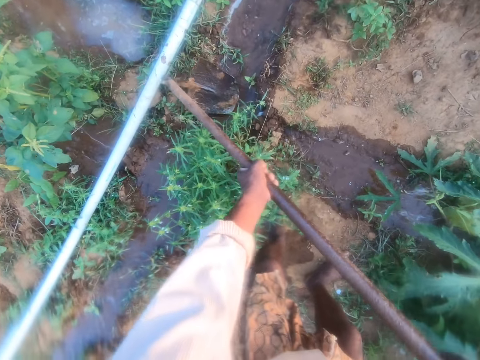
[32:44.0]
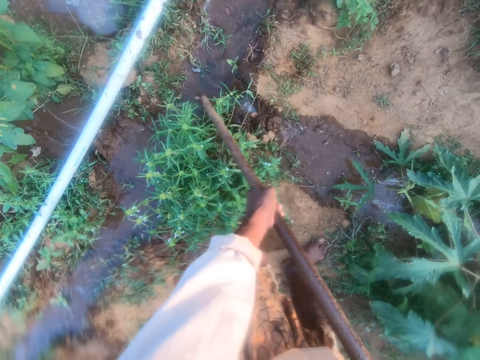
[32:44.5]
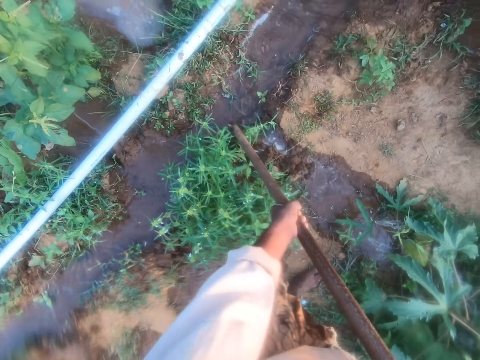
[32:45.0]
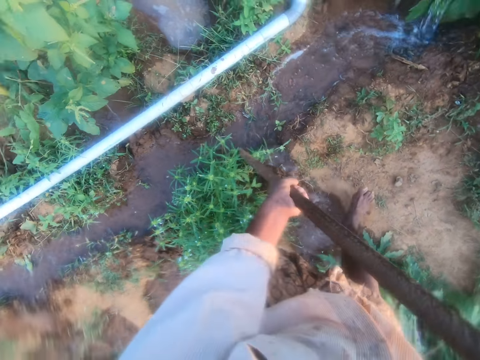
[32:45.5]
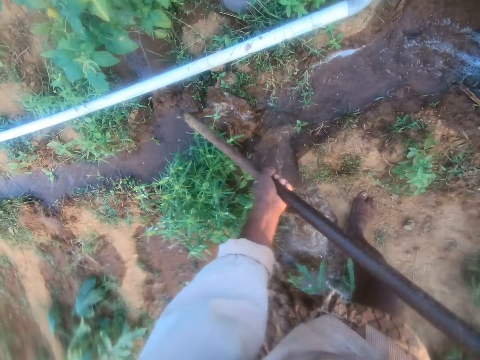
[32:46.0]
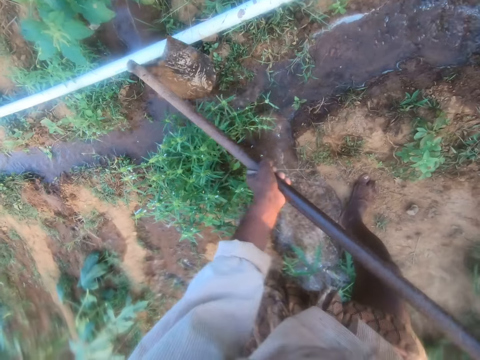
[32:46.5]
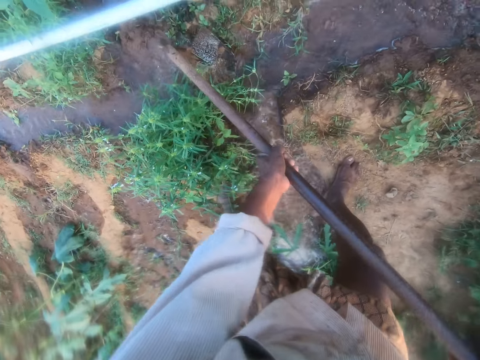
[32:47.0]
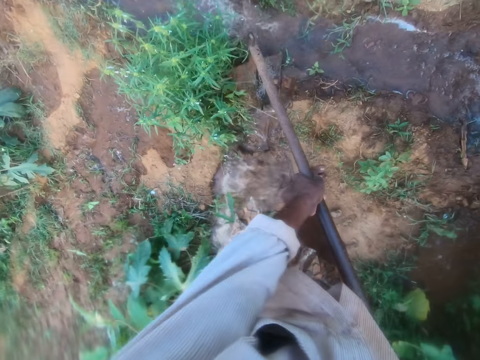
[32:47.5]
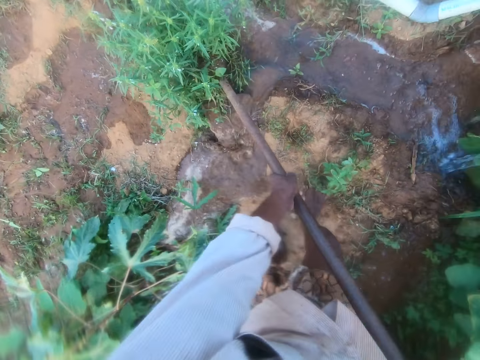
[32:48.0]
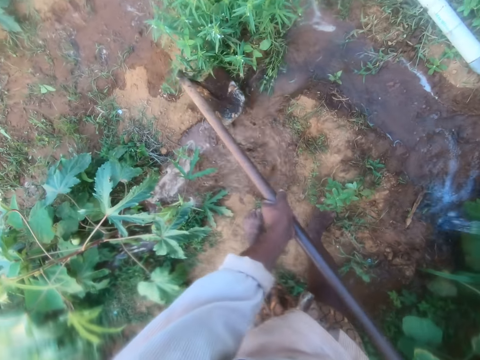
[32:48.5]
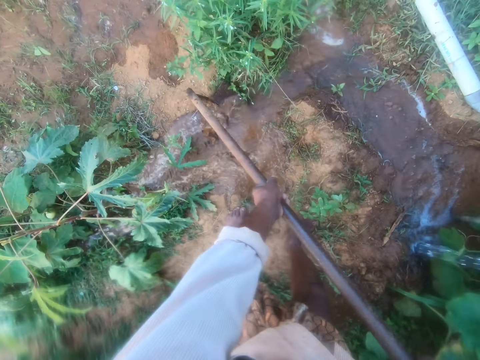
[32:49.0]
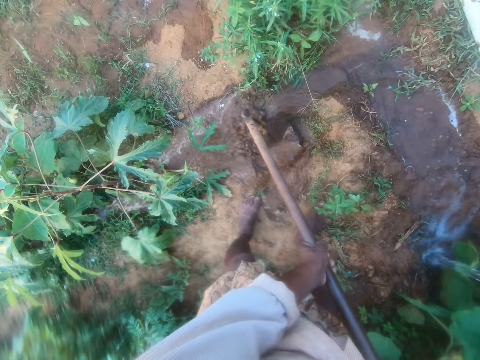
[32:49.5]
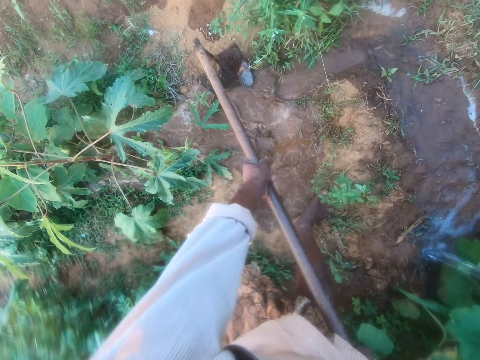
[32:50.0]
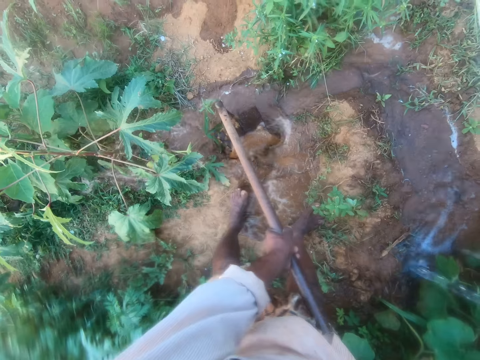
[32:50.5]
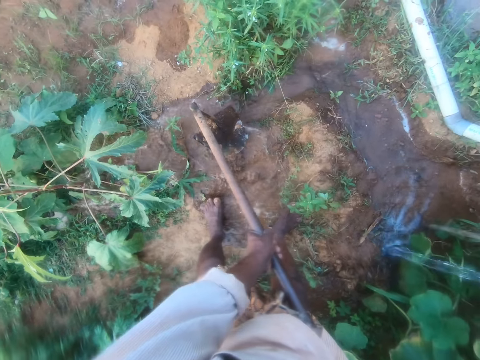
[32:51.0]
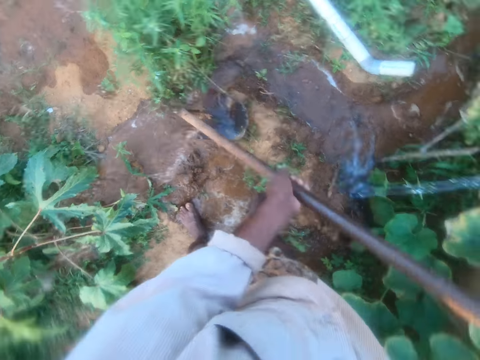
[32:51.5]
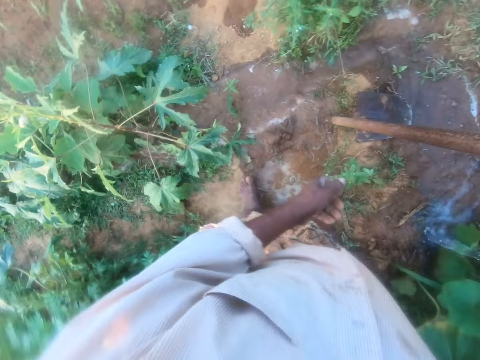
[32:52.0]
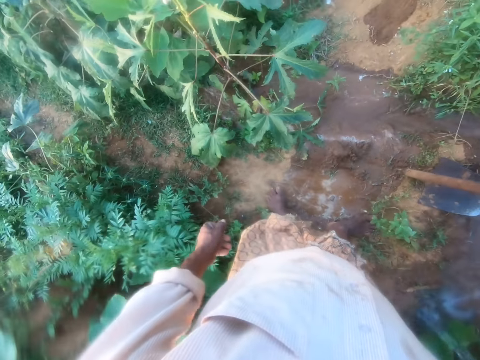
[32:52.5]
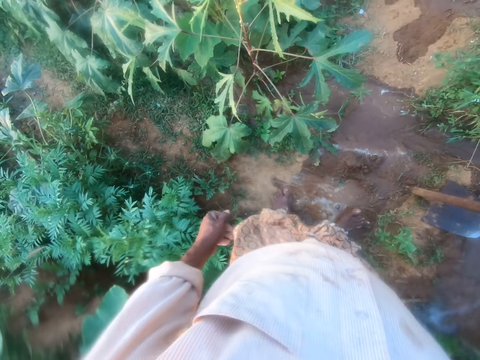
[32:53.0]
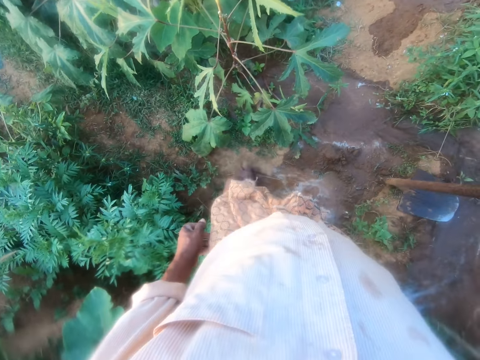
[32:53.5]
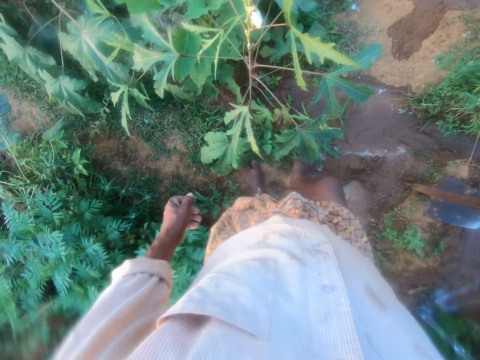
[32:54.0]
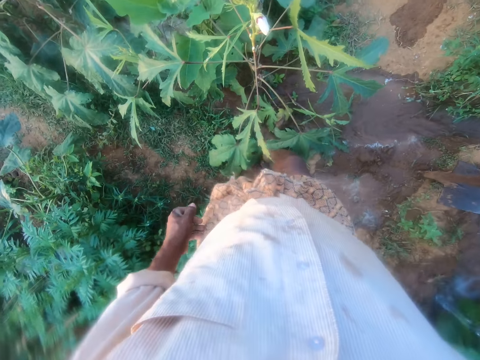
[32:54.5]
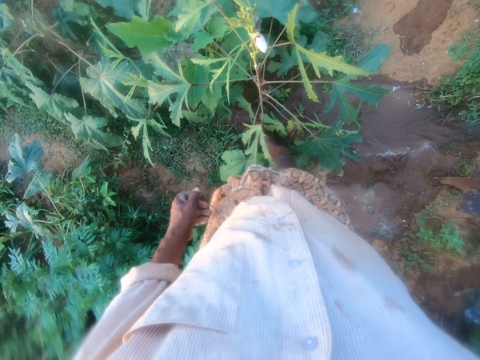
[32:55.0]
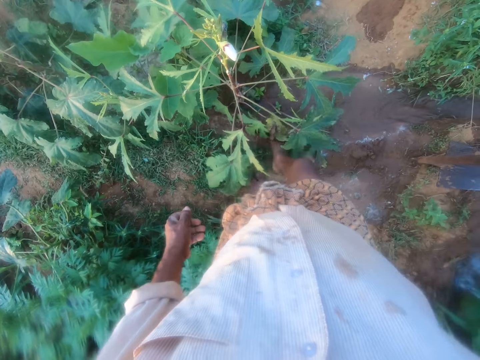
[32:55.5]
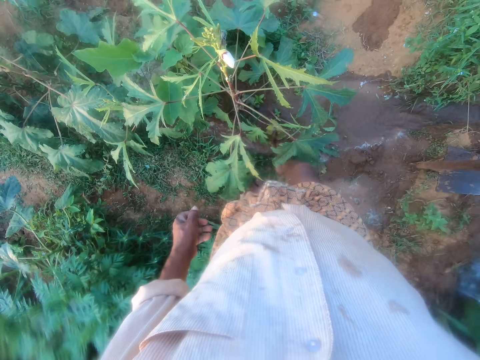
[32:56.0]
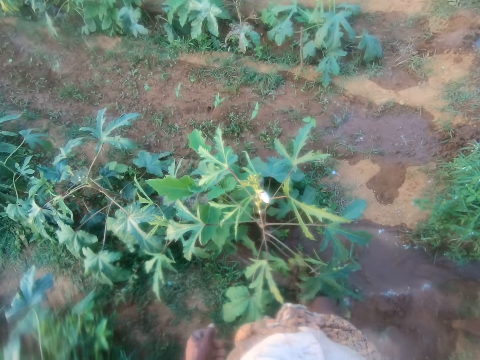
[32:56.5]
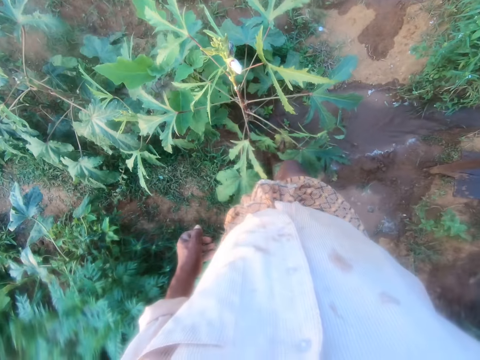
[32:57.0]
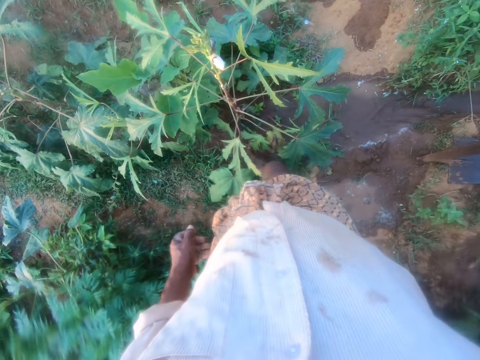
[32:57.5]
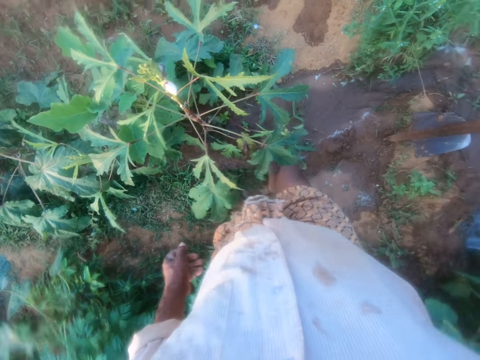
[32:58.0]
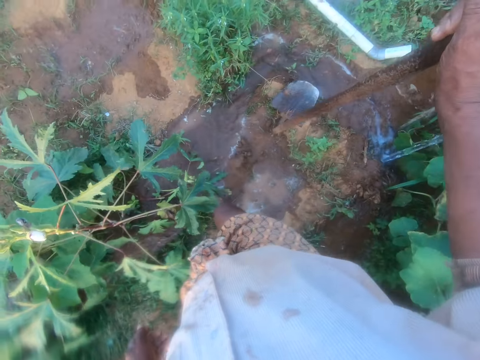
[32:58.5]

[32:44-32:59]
The camera wearer holds the fork hole with the hands. They dig the soil. They dig the soil again. They converse with a man. The man converses with the camera wearer. The camera wearer looks around. They swing the leg.

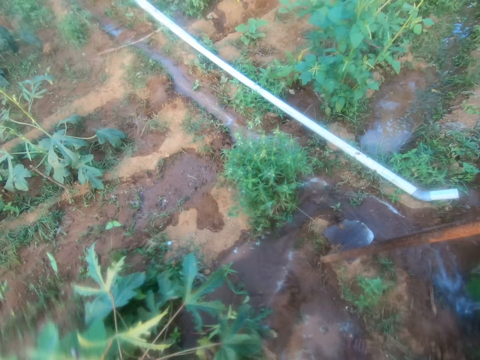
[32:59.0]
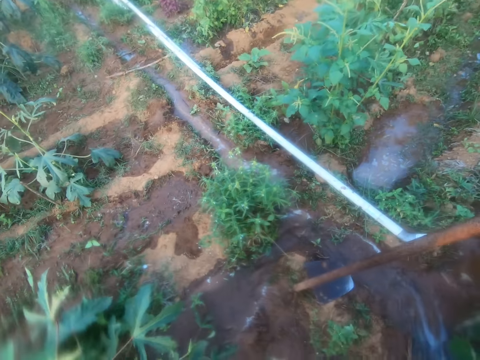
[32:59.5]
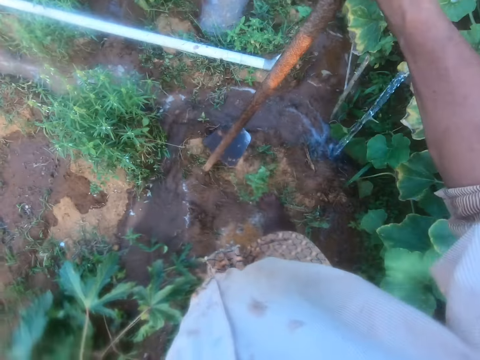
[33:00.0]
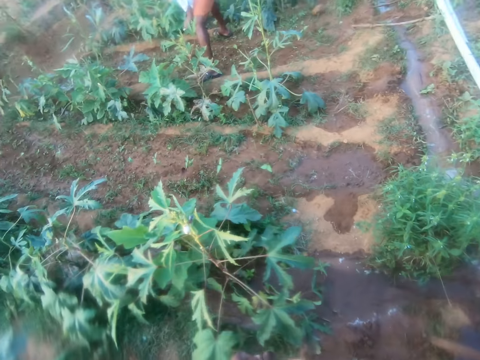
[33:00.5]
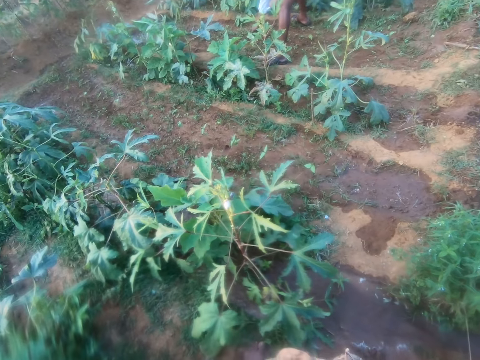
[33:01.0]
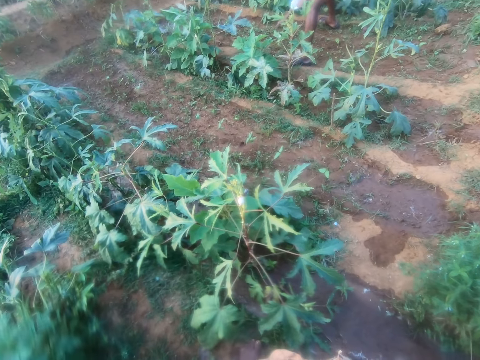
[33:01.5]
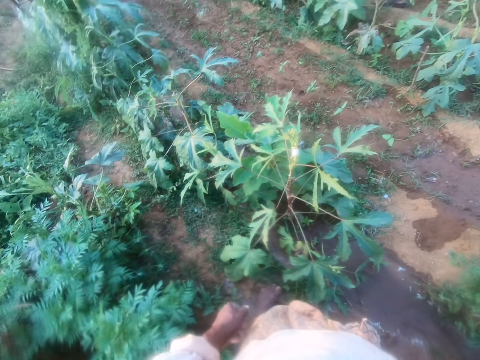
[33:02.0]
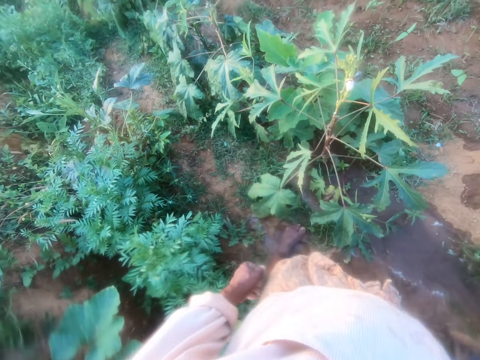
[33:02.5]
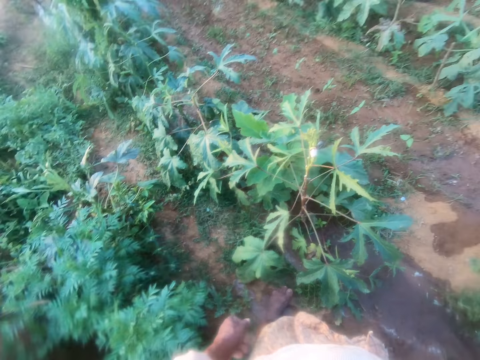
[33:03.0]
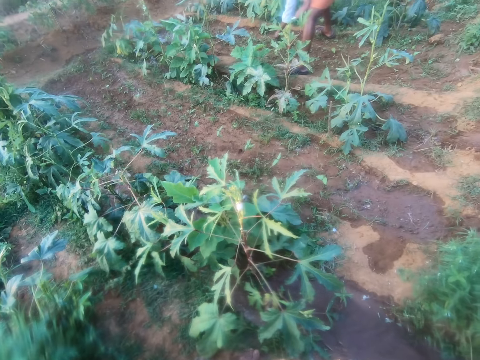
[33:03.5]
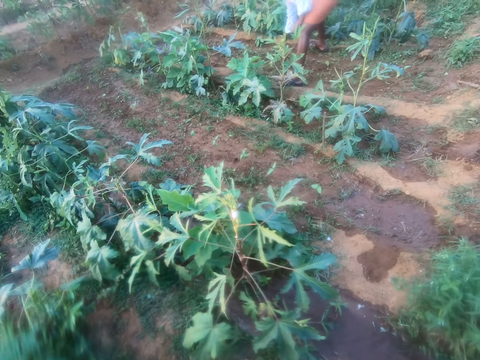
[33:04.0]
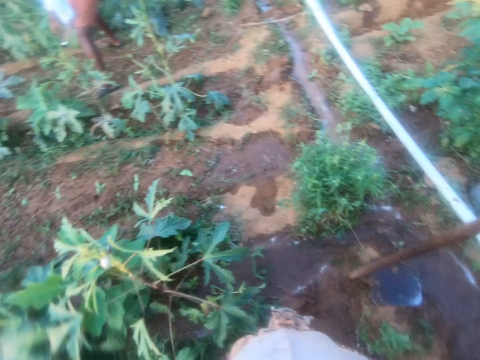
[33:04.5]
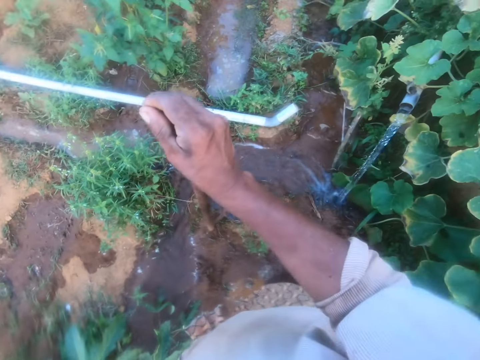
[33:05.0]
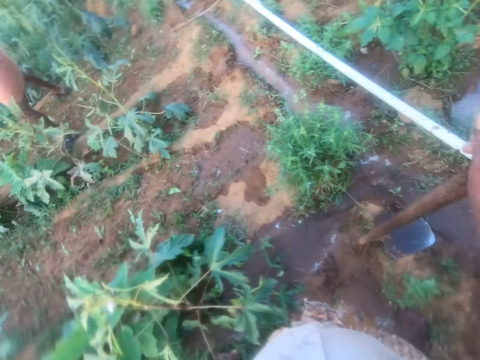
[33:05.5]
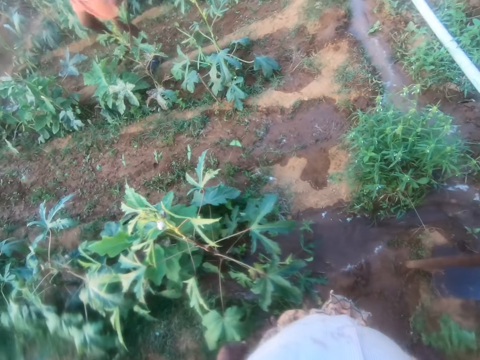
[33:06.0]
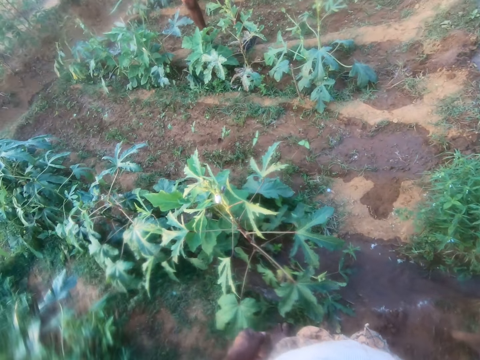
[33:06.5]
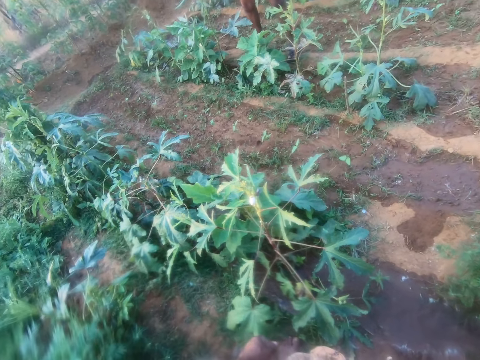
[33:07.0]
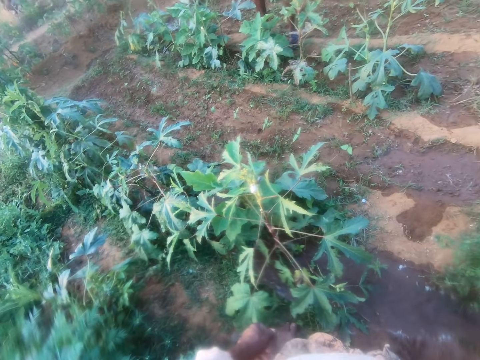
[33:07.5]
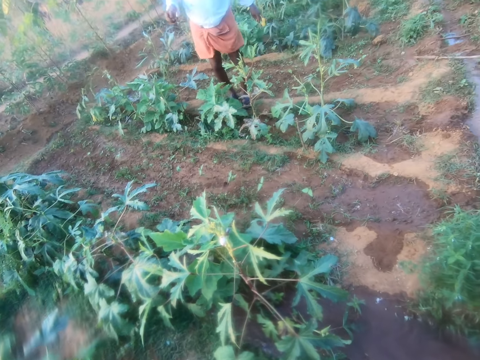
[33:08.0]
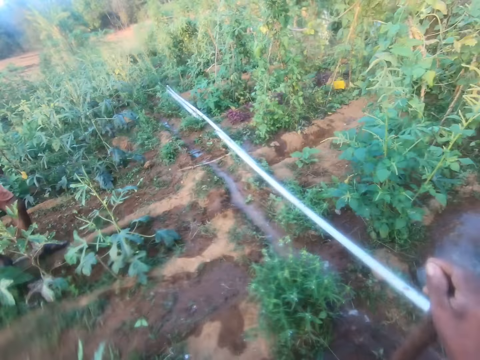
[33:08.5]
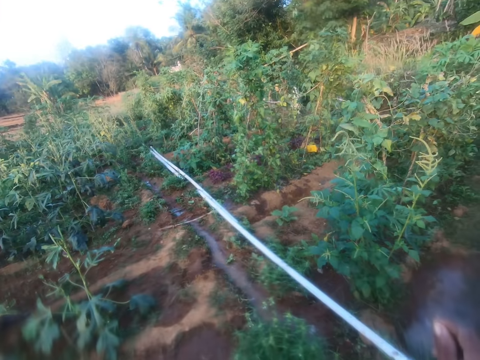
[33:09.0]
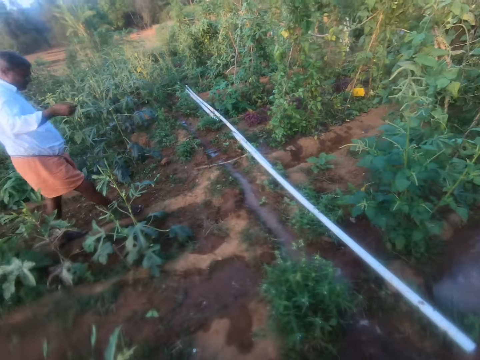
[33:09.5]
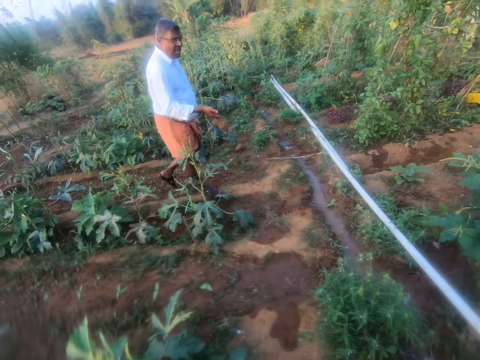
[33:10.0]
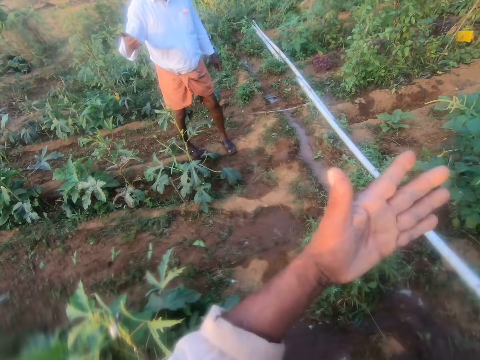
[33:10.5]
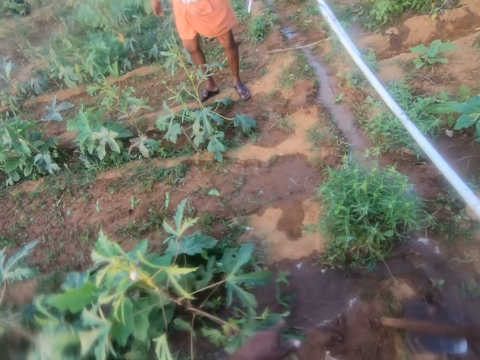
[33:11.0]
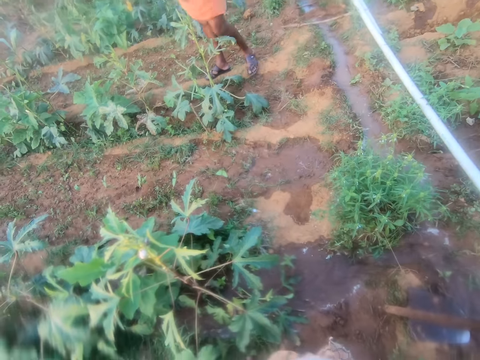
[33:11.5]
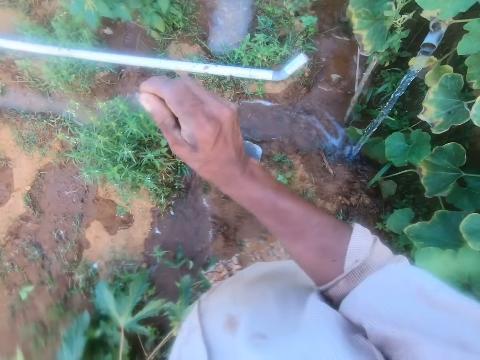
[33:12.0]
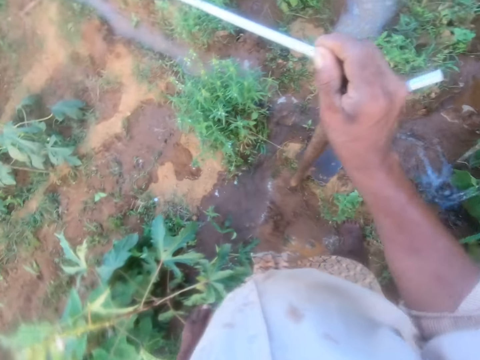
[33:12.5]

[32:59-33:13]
The camera wearer looks around the farm. They converse with a man. They look around the farm. The man converses with the camera wearer. The camera wearer converses with the man. The man walks around. The camera wearer raises the hand.
